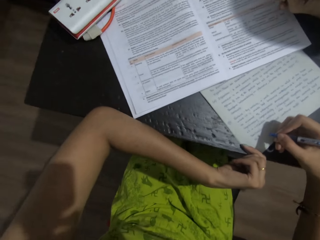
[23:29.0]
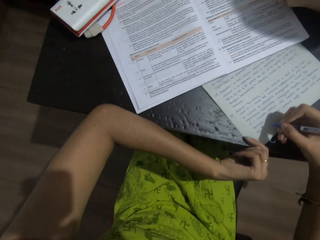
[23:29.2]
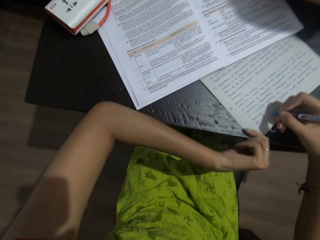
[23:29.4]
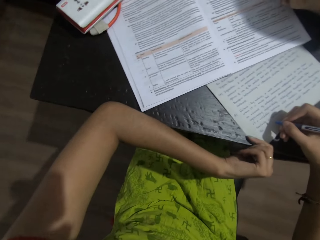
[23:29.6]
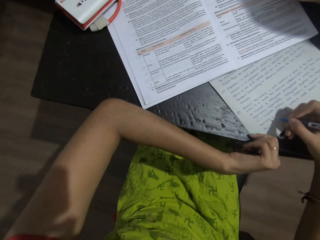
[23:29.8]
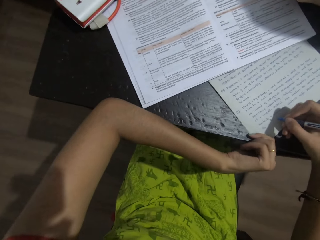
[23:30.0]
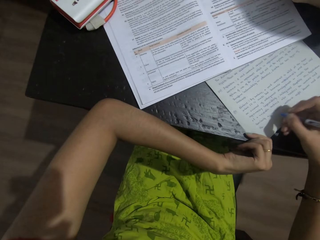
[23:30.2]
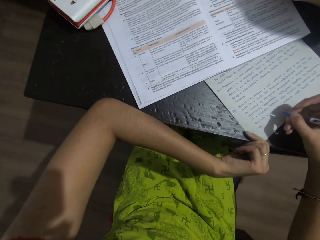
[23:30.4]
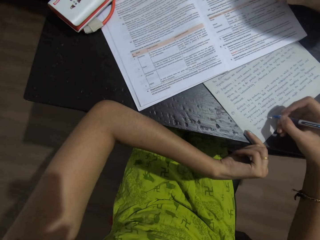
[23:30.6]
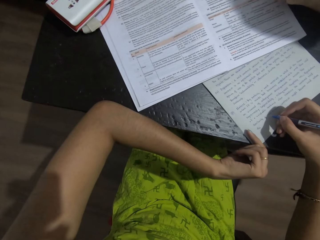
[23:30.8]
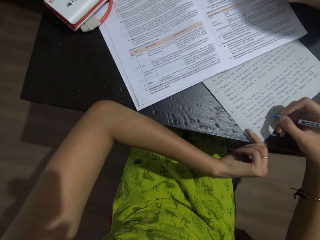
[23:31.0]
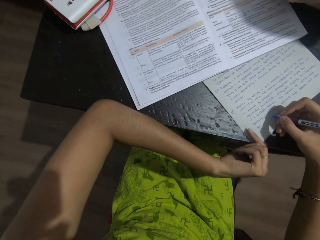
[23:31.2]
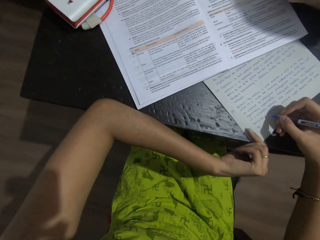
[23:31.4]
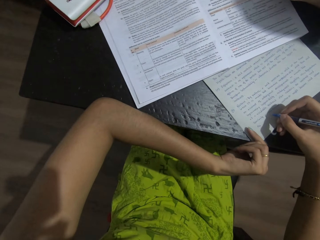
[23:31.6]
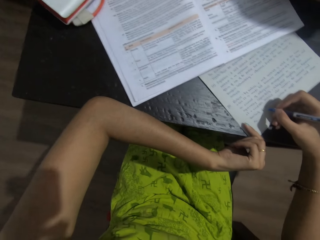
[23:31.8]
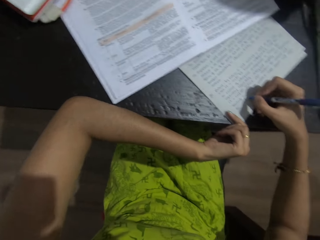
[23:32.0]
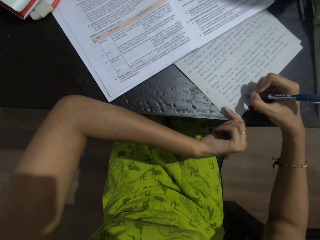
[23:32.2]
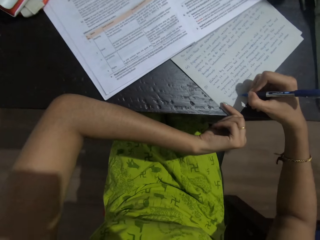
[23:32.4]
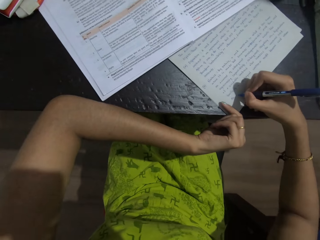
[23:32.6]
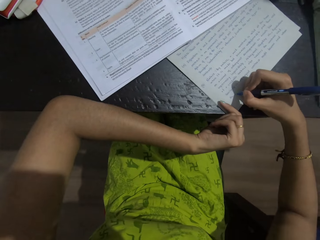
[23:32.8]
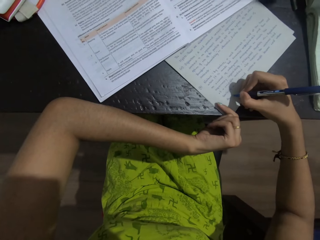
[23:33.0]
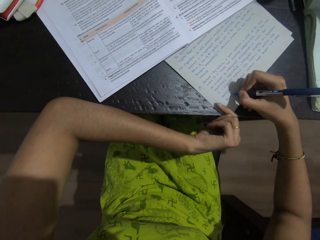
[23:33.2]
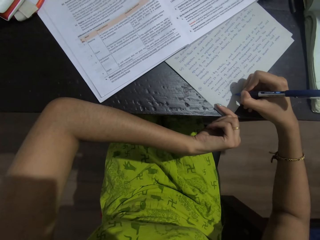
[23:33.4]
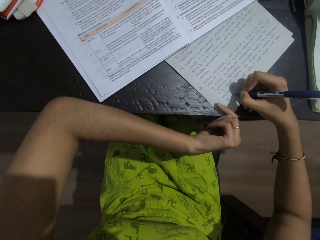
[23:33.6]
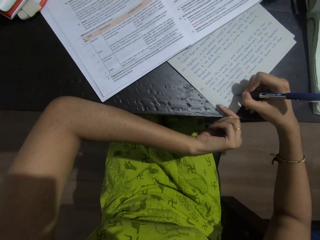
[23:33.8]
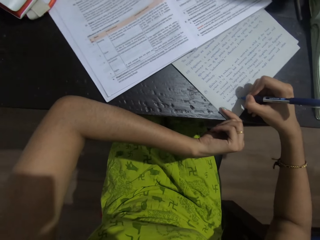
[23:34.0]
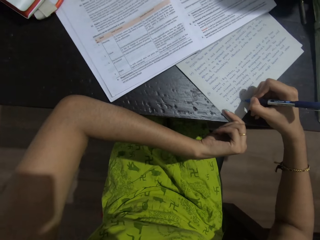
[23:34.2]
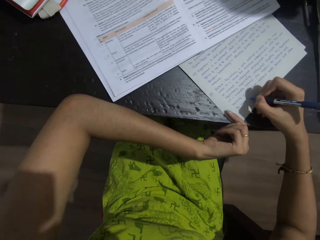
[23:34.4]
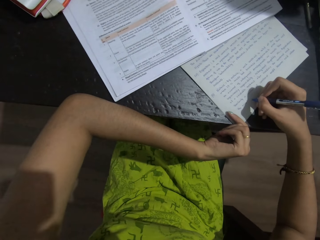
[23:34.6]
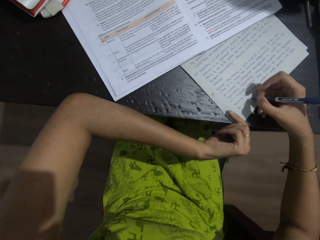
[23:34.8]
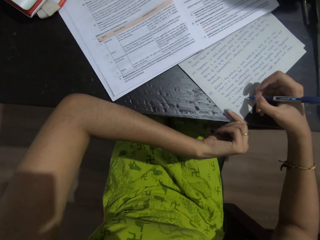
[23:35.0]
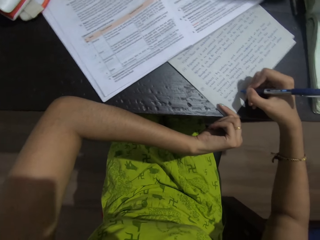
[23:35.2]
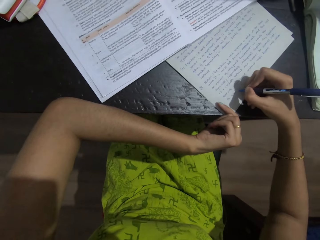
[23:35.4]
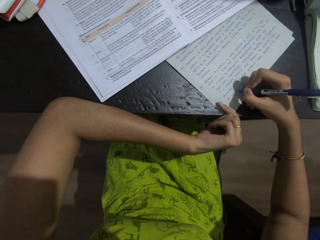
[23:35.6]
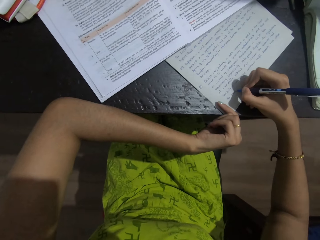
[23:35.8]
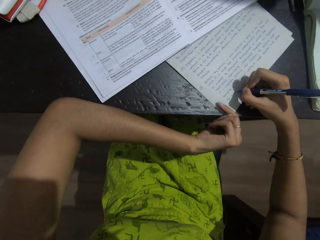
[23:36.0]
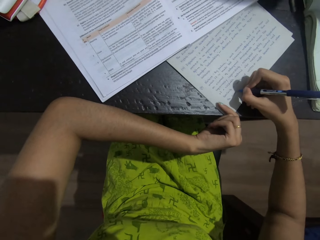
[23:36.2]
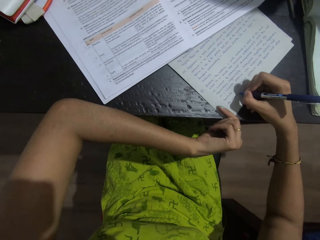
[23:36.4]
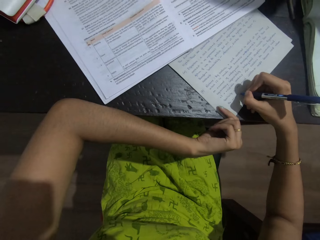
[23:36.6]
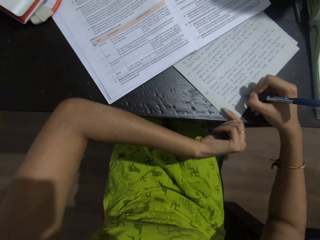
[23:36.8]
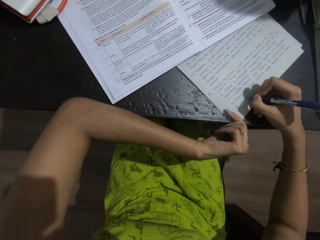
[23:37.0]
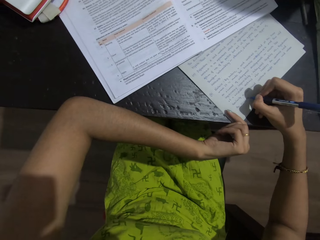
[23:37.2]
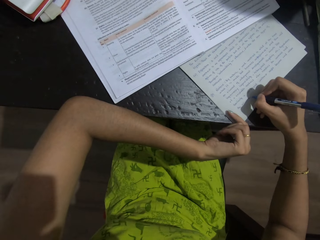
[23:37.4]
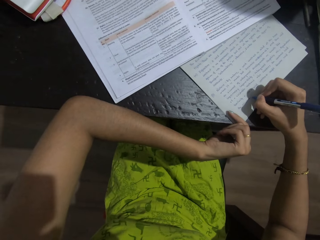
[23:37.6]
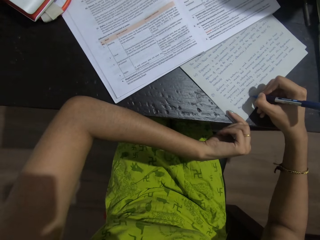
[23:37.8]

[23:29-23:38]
The camera wearer reads the textbook. They write on a foolscap.

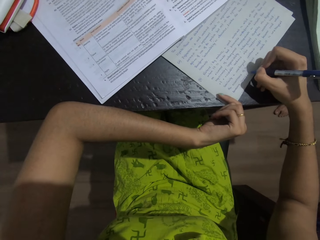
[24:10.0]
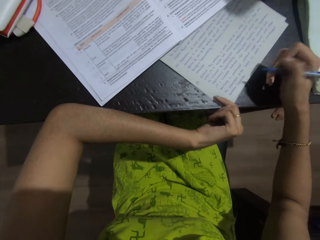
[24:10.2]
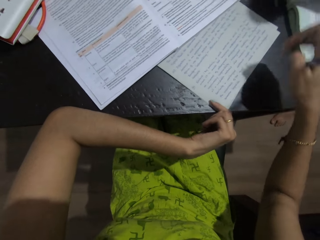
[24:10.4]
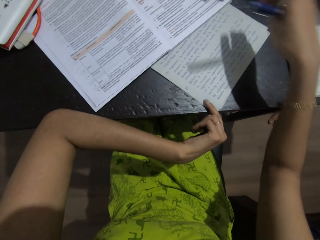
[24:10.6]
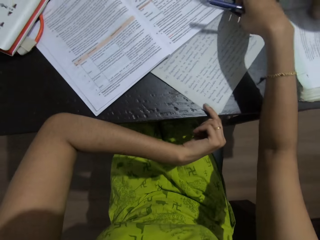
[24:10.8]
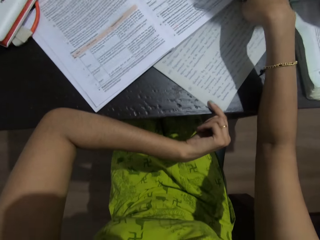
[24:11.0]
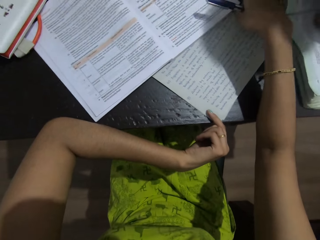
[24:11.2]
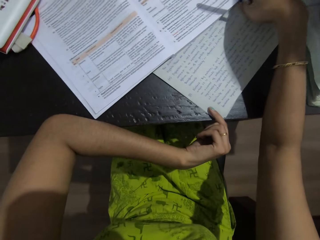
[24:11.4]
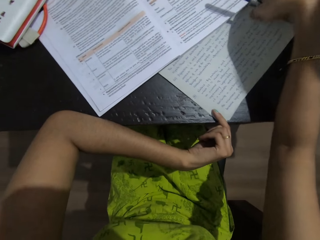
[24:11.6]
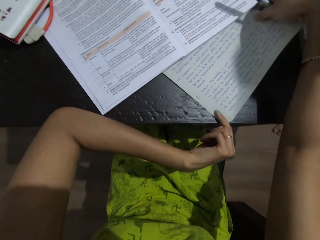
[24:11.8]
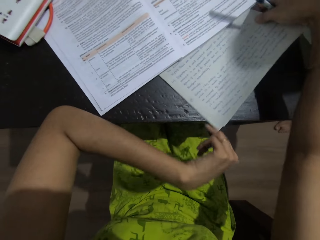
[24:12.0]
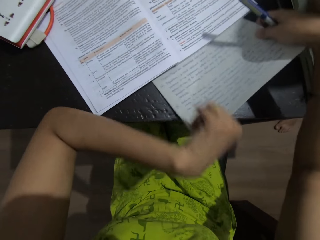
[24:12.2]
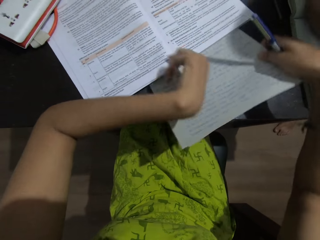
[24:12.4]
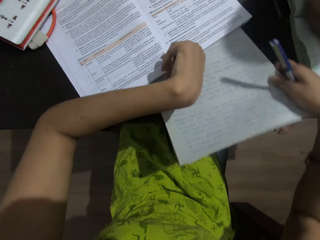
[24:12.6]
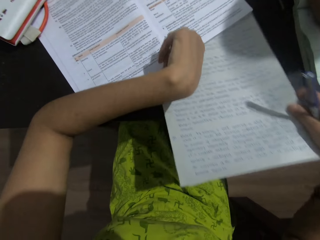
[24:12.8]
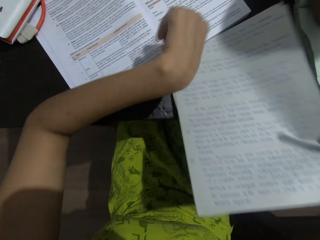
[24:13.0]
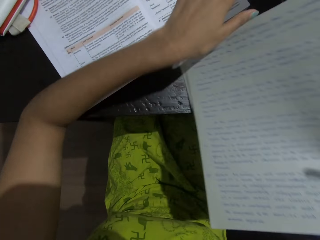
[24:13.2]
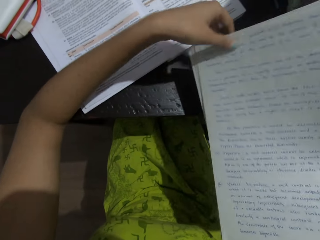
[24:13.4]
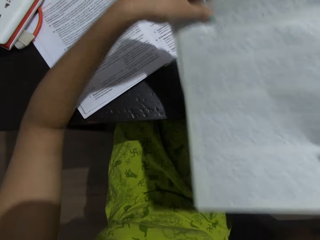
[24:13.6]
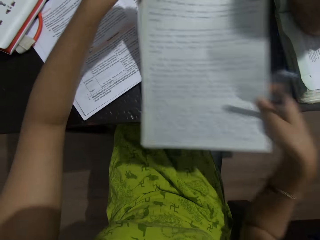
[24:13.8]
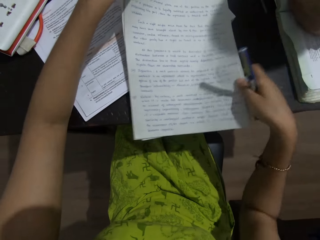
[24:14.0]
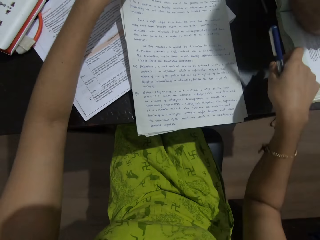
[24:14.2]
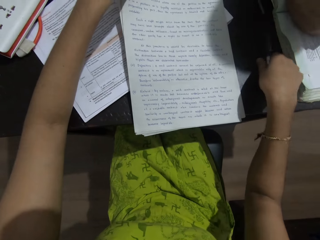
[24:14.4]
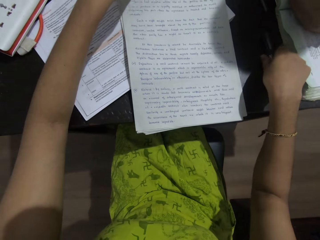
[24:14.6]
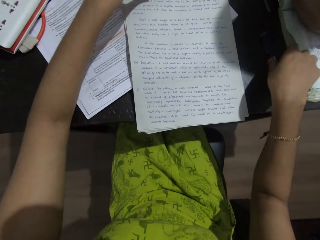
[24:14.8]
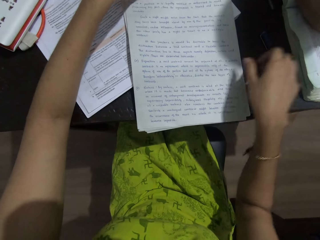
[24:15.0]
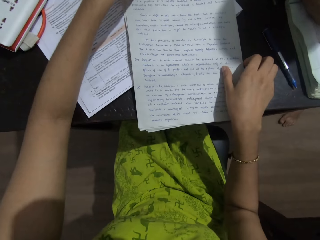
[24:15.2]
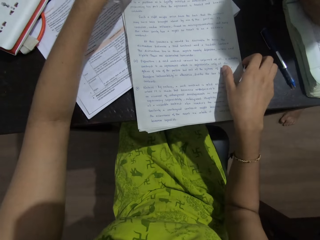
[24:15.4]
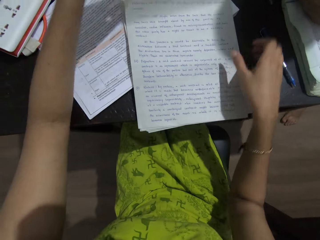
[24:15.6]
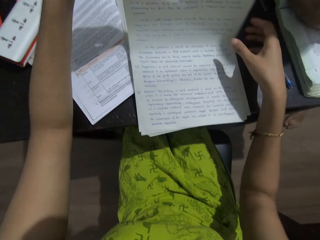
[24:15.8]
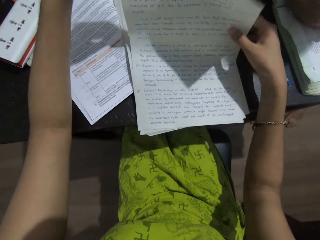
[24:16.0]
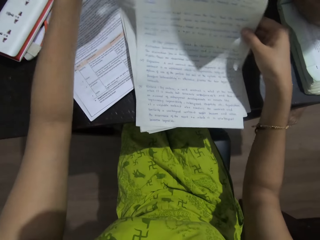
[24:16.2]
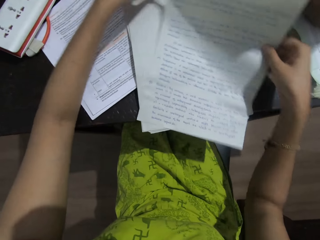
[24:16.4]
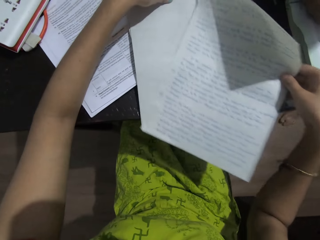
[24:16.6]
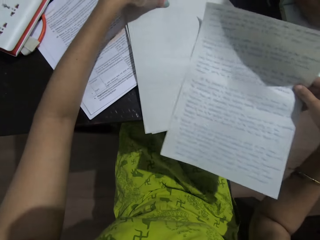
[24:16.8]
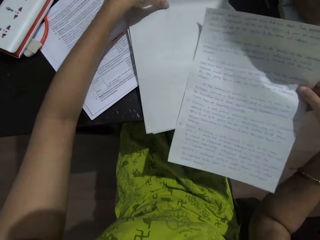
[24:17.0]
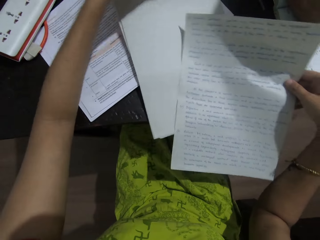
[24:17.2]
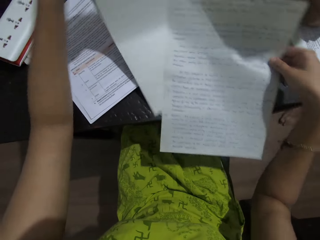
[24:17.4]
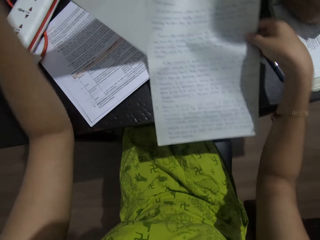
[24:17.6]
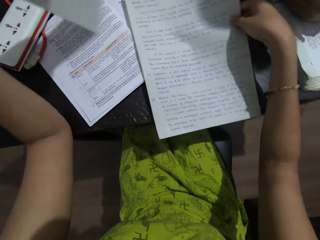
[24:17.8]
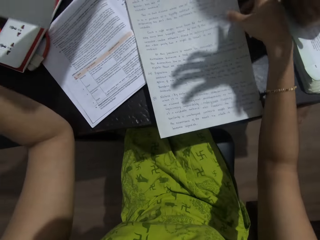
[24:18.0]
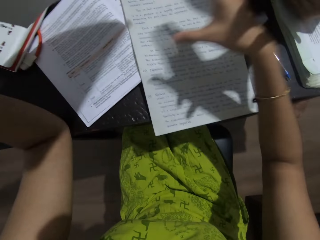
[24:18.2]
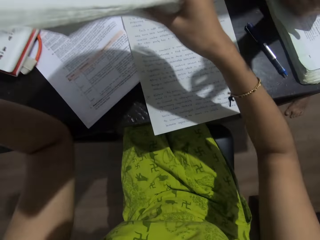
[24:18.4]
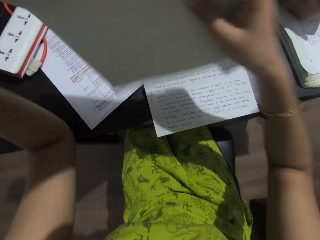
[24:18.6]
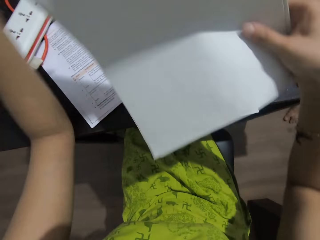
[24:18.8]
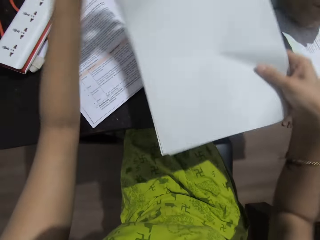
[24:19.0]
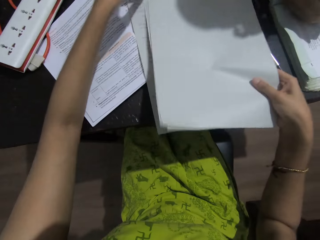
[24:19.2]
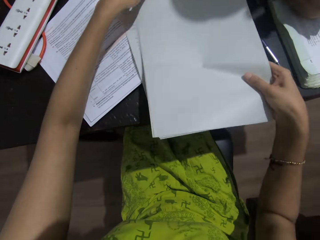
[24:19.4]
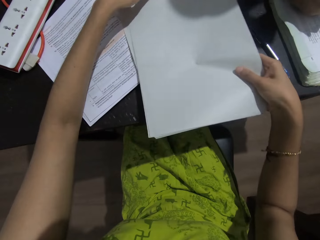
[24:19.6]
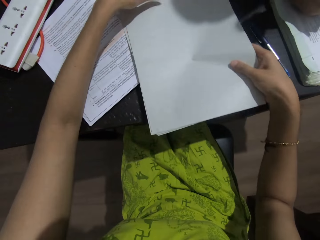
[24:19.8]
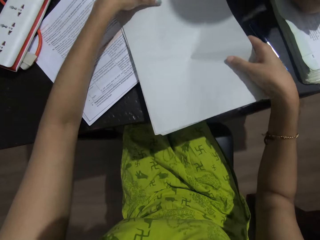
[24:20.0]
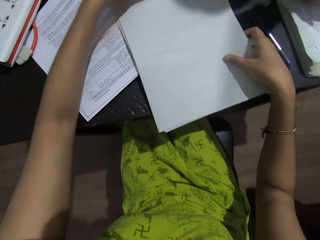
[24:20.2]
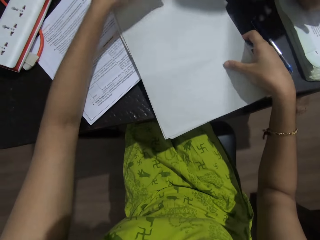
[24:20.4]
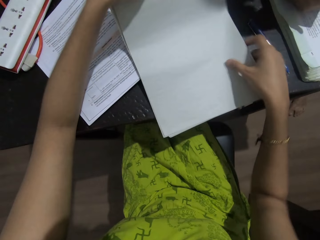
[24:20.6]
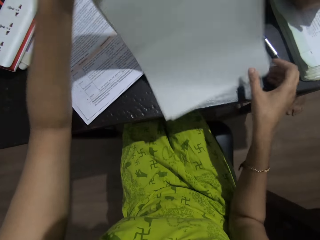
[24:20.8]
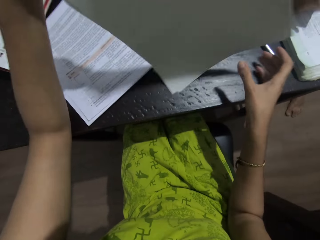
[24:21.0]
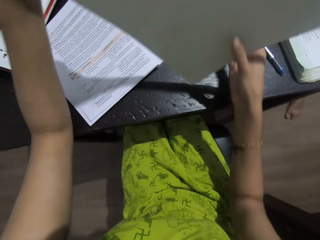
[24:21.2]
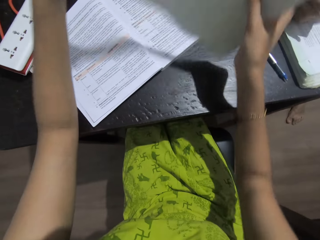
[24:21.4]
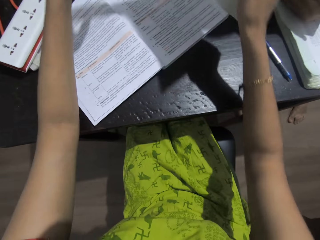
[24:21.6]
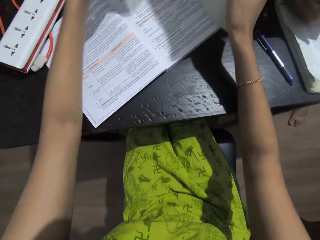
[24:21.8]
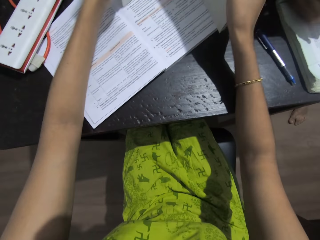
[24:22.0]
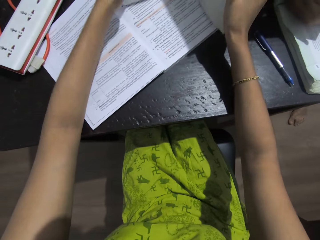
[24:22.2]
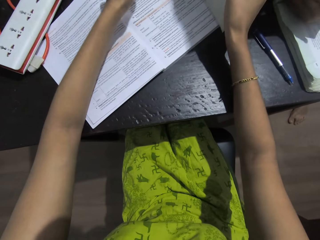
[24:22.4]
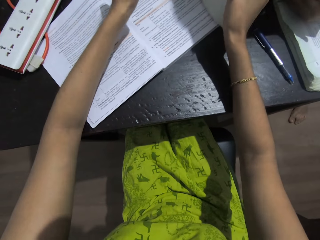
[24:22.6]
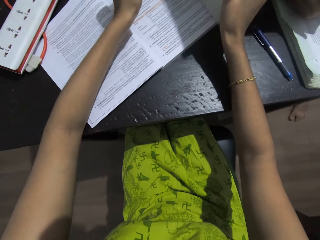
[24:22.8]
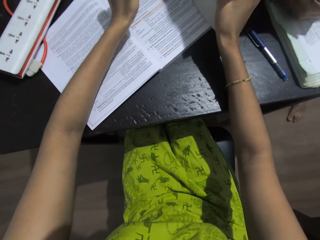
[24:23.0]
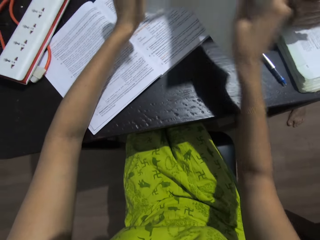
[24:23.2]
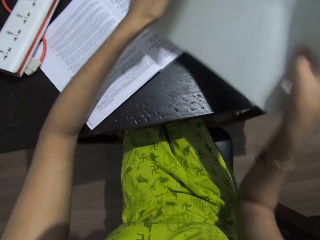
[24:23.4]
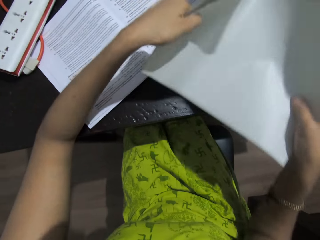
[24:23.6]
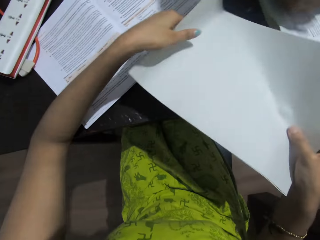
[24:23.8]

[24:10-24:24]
The camera wearer picks the foolscaps or papers. They put the foolscaps on the textbook or book. They put a pen on the table. They pick a foolscap, pick foolscaps, and put the foolscap on the textbook. They adjust the papers. They put the foolscaps on the foolscap. They pick the foolscaps. They knock the papers on the book and align the foolscaps.
